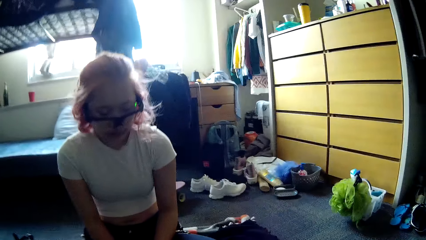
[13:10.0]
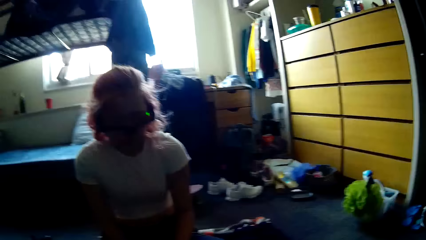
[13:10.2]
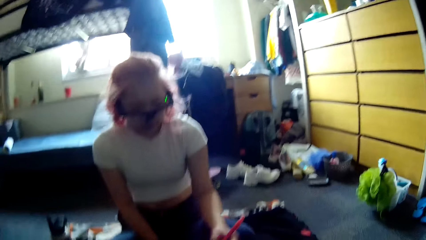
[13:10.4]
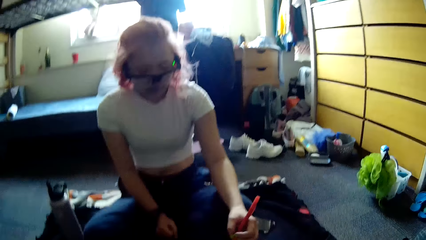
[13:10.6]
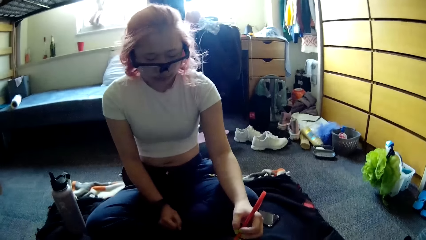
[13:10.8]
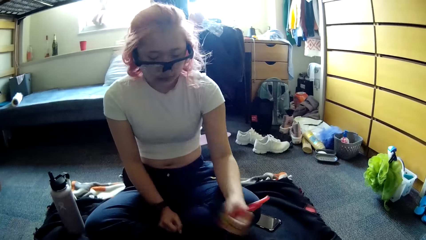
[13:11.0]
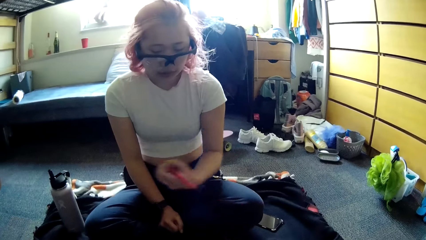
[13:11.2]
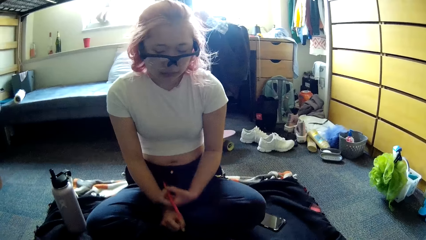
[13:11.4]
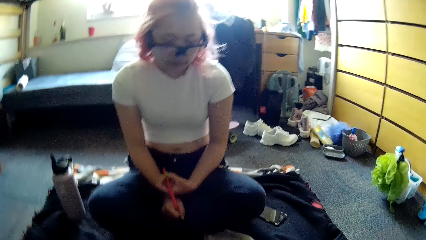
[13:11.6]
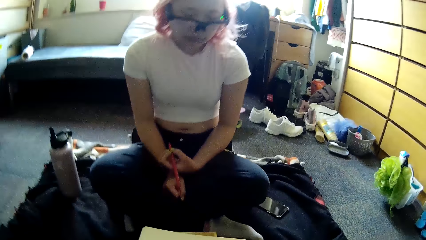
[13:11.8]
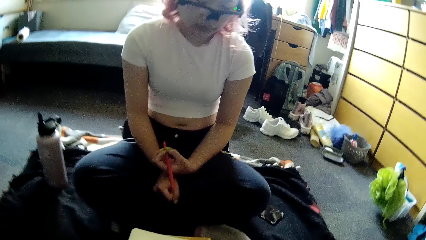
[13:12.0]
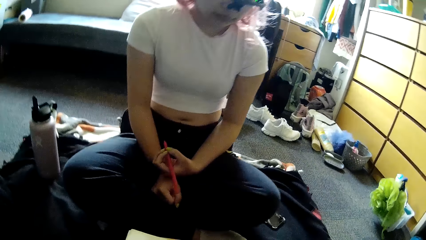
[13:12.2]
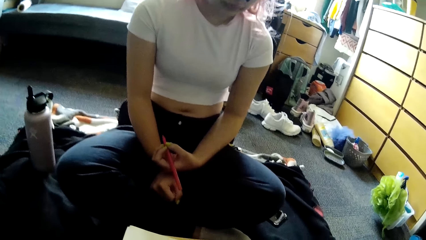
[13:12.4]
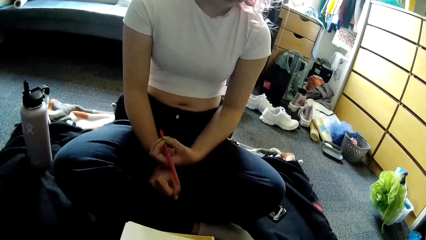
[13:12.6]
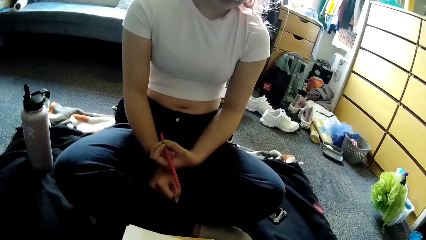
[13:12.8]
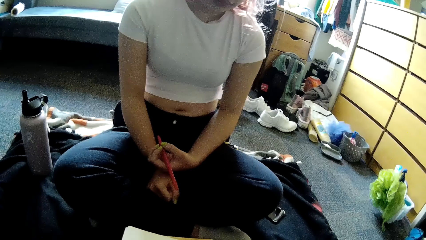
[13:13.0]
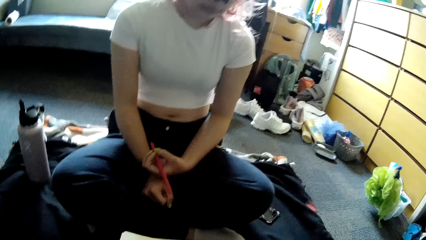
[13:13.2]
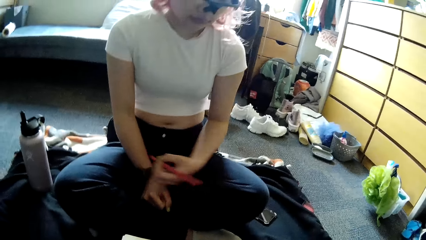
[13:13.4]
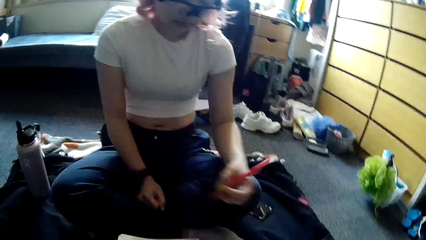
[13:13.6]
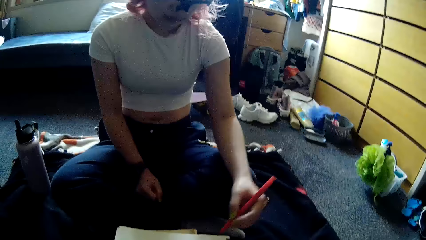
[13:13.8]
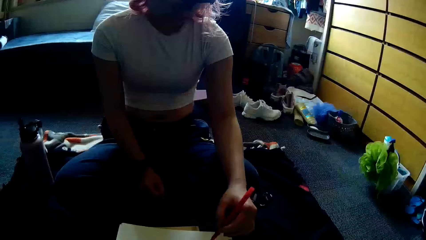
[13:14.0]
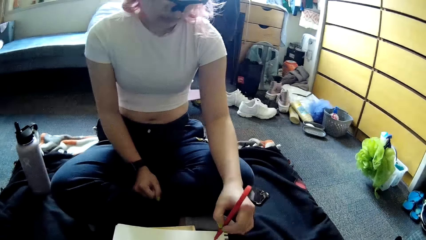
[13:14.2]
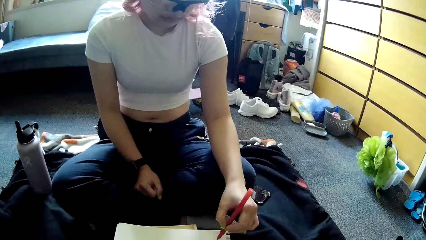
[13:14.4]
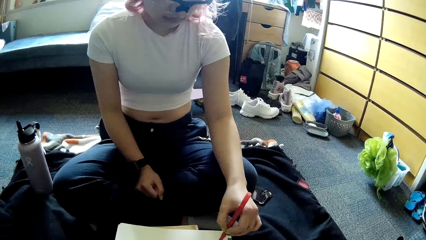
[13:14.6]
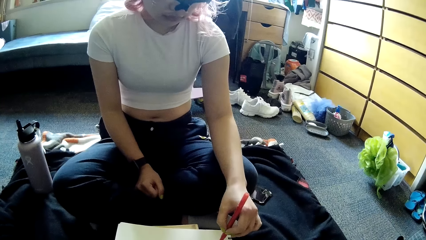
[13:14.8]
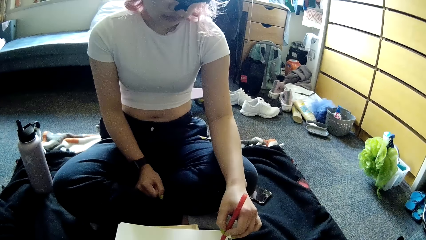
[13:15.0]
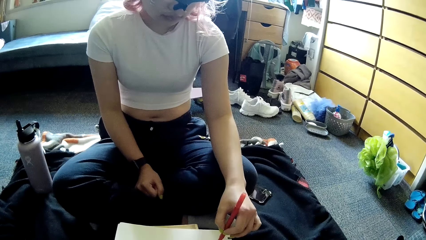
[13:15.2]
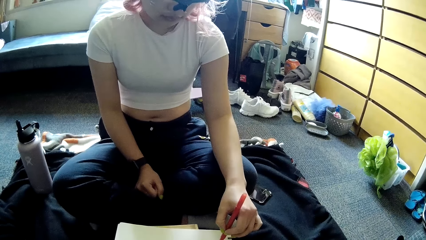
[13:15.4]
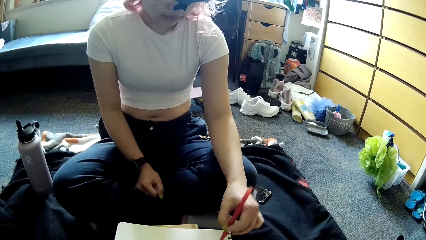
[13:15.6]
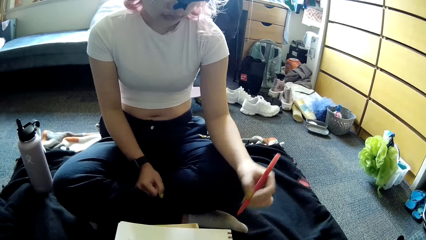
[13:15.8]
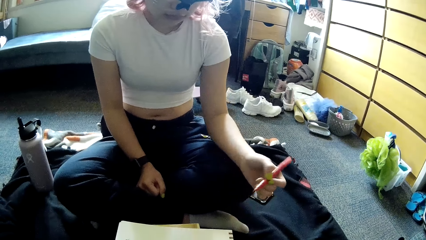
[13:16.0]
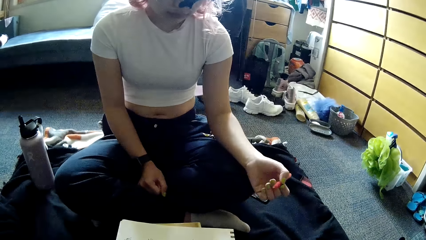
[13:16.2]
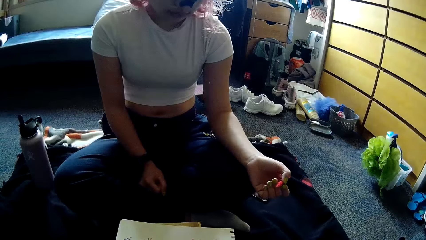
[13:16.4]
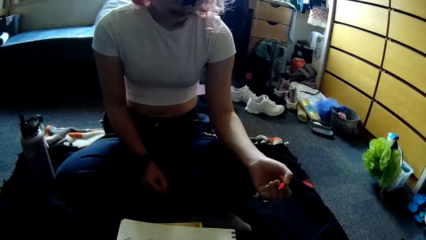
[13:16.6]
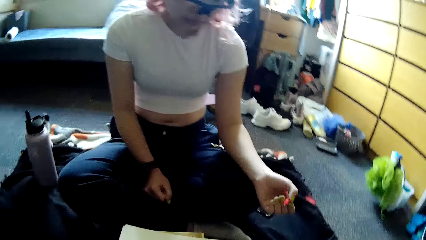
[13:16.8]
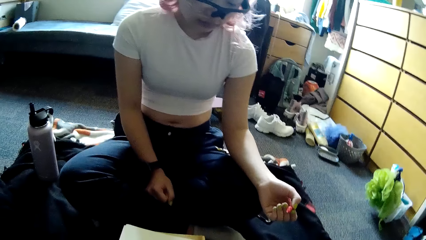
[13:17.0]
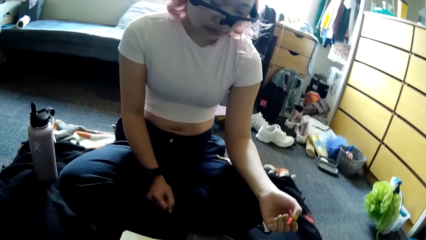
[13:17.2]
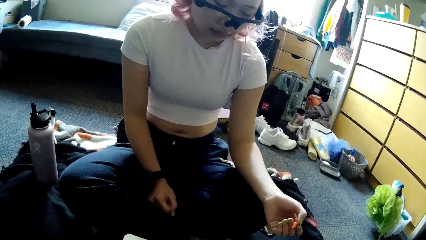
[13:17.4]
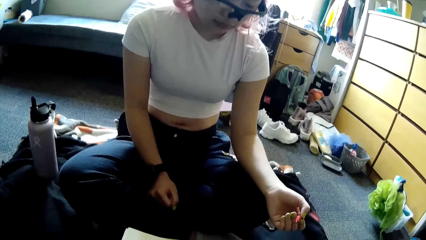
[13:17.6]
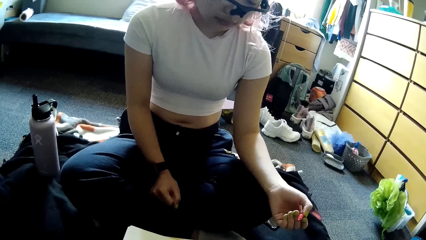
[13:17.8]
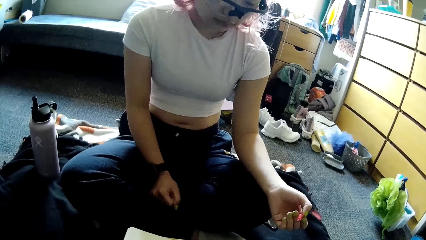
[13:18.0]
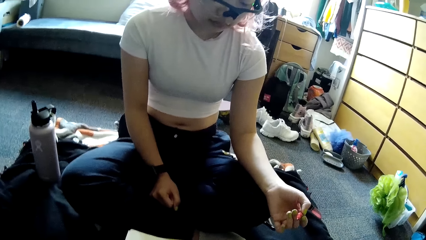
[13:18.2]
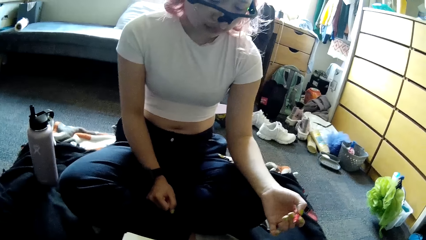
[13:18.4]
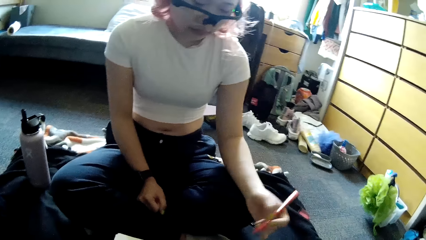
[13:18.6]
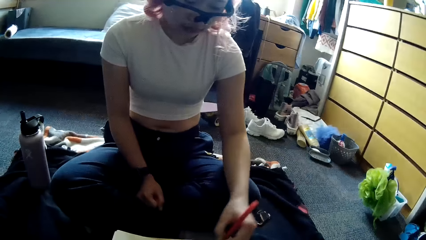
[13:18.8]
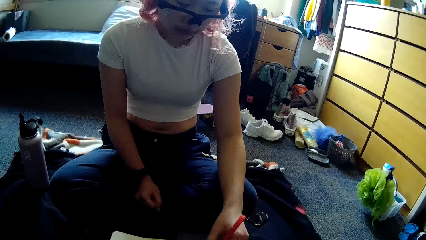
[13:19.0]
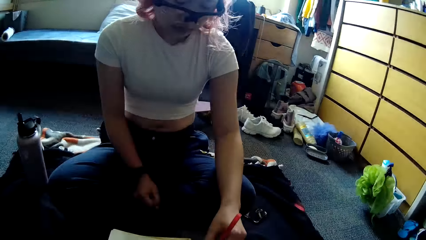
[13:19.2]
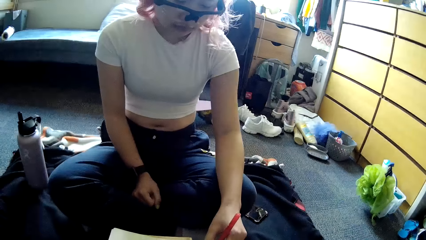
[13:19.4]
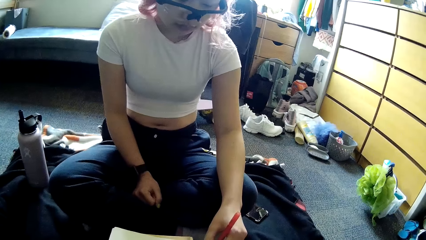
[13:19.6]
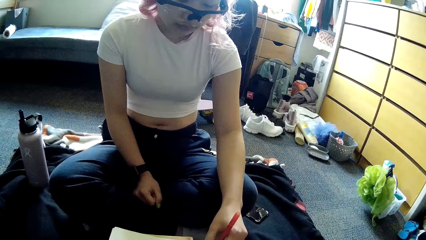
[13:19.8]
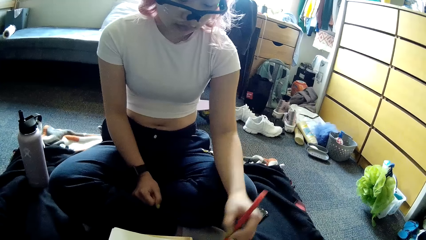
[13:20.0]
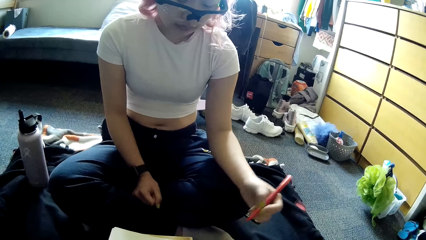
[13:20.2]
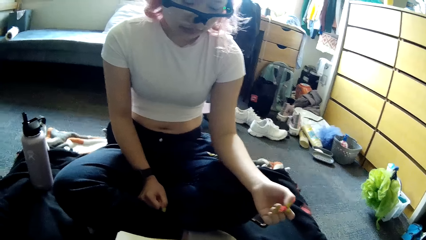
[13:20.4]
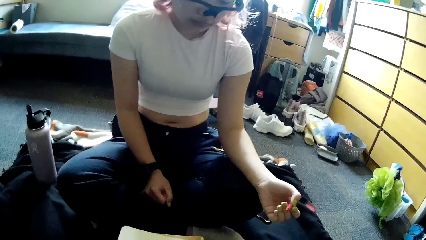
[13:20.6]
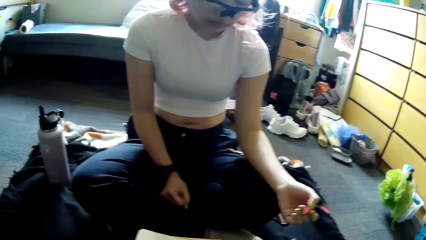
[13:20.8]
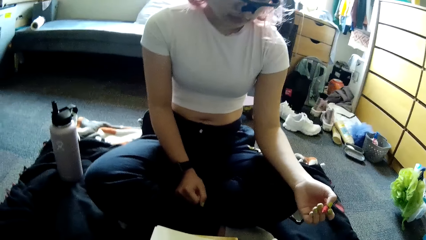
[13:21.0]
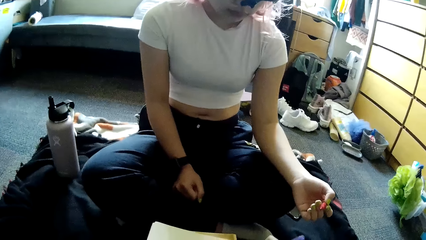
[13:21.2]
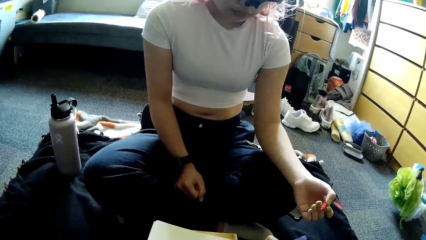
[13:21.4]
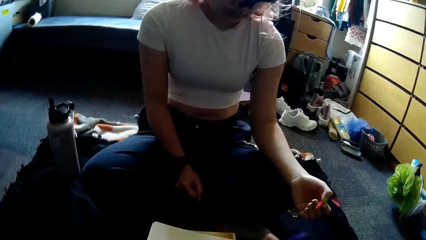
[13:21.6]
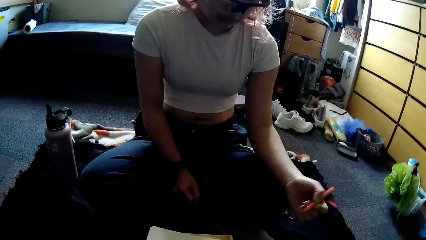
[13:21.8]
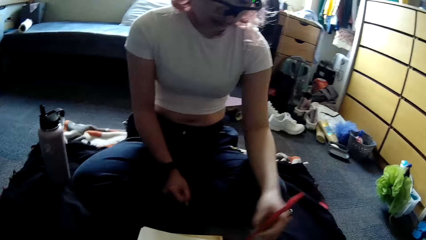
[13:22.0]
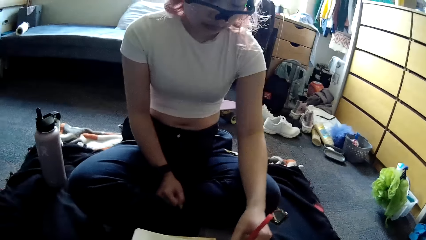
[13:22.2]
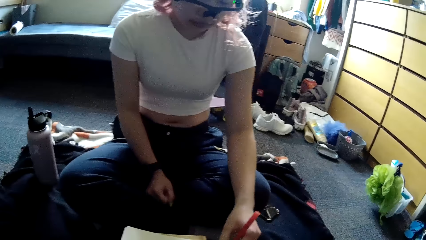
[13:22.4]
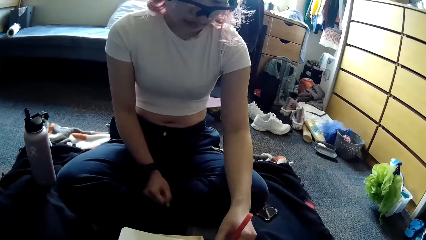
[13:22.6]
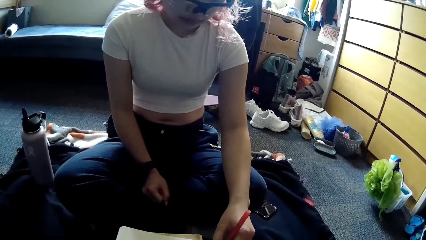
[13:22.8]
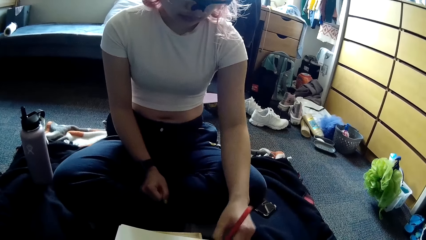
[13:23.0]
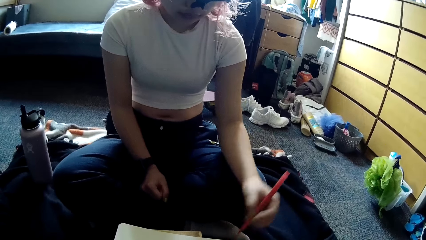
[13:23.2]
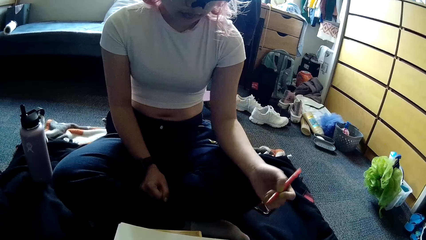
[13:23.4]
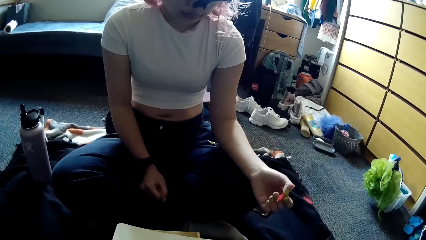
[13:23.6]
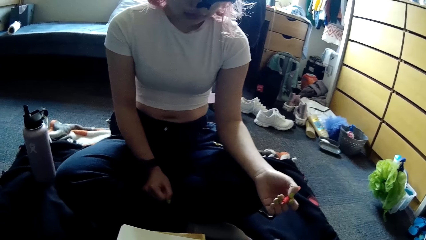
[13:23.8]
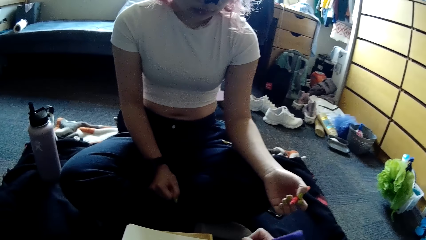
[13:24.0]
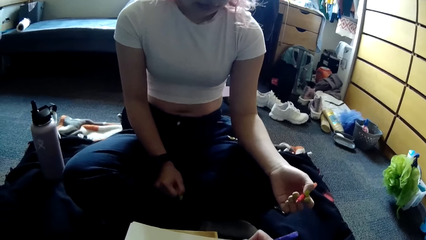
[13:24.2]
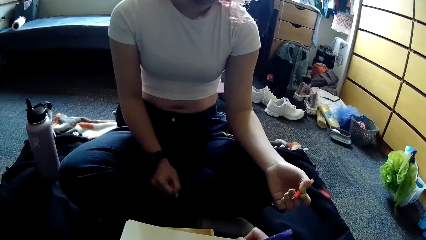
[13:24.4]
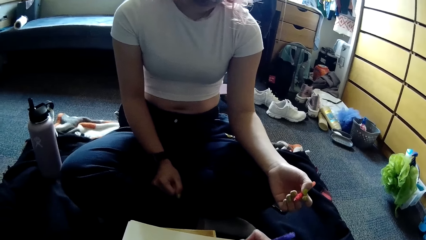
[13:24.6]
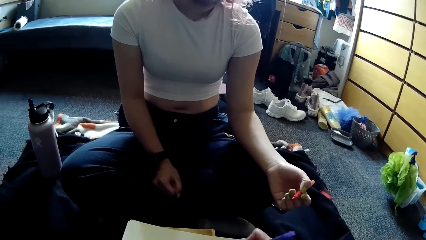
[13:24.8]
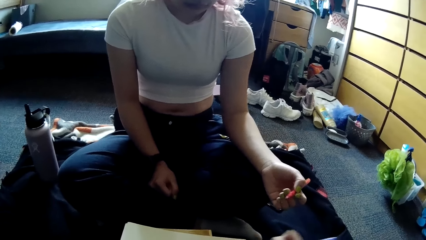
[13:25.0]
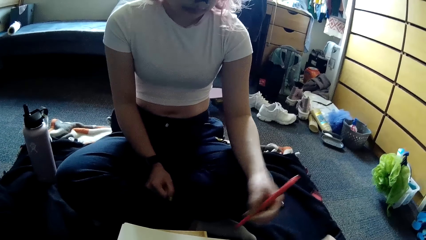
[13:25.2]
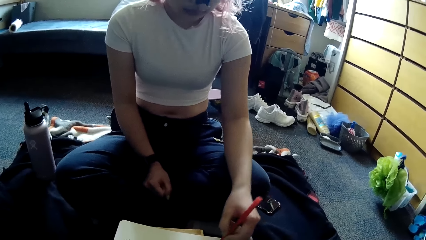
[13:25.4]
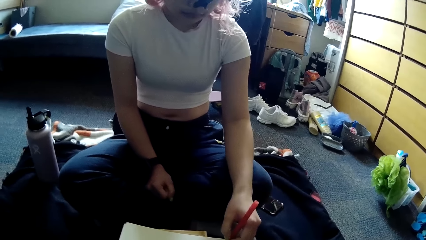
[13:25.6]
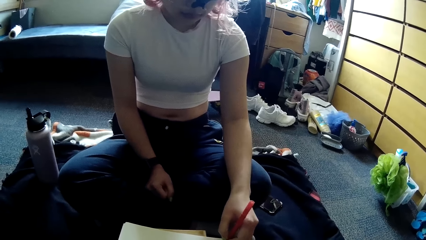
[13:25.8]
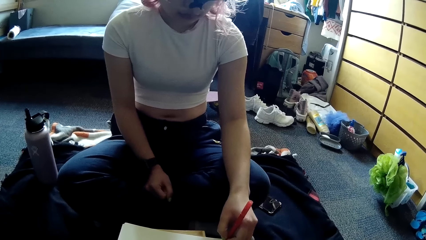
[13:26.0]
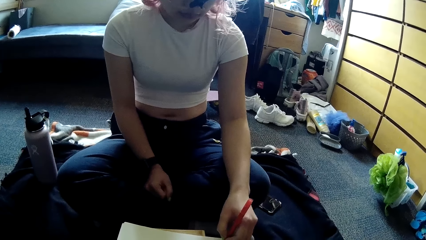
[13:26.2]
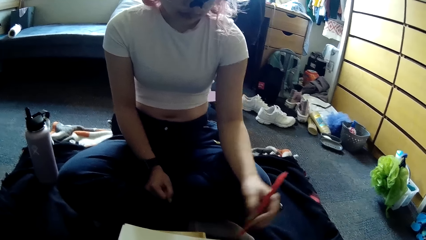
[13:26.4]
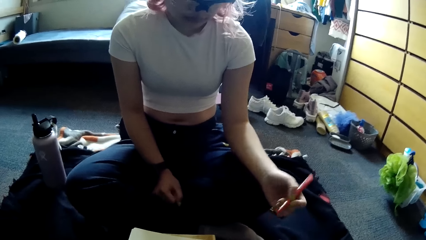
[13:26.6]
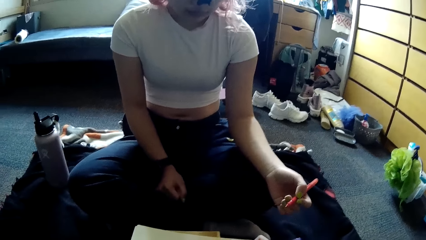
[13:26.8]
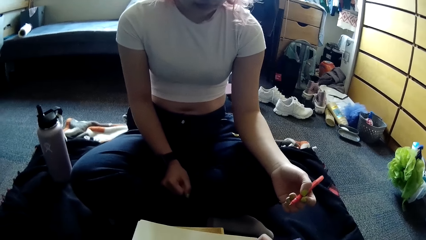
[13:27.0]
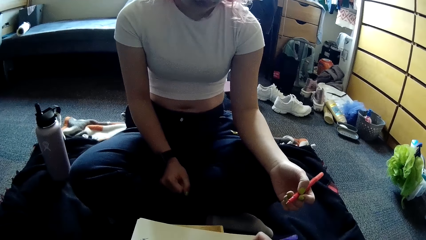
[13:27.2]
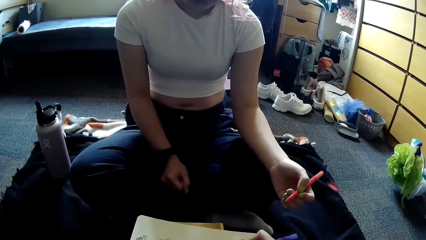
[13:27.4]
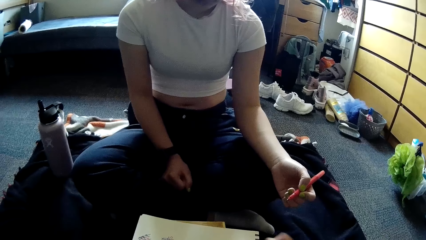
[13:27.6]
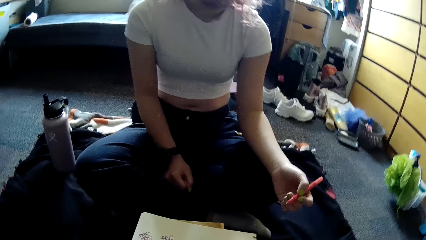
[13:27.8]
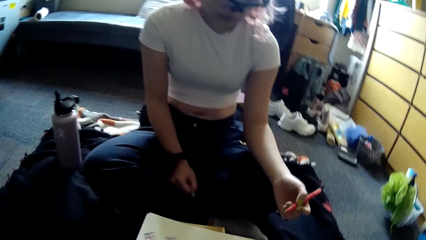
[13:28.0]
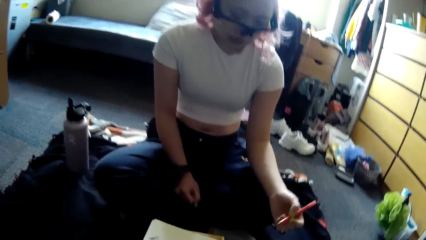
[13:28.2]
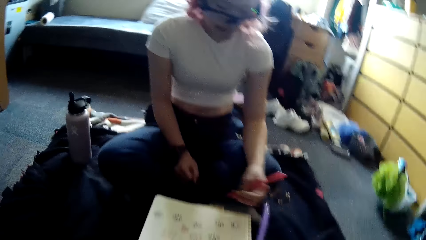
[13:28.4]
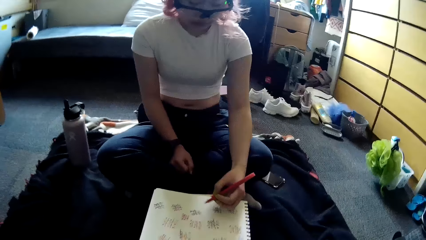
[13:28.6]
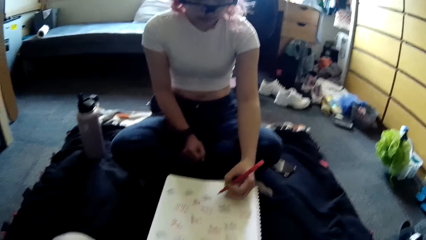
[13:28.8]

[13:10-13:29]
A woman moves her hand. The woman writes on the paper with the pen in her left hand. She writes on the paper with the pen in her left hand again. The camera wearer writes on the paper with the pen in her right hand. The woman writes on the paper with the pen in her left hand. The camera wearer writes on the paper with the pen in her right hand. The woman writes on the paper with the pen in her left hand. The camera wearer writes on the paper with the pen in her right hand. She raises her hand.
